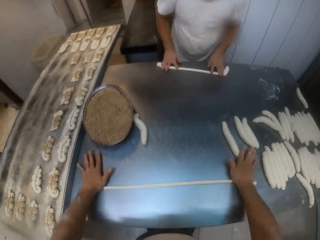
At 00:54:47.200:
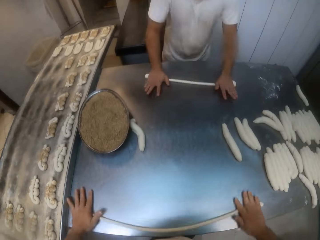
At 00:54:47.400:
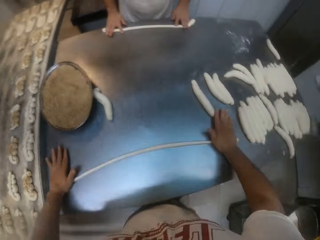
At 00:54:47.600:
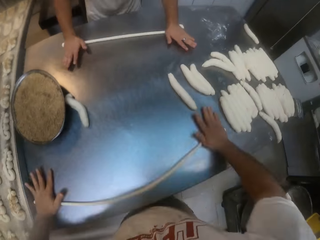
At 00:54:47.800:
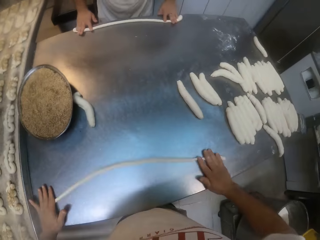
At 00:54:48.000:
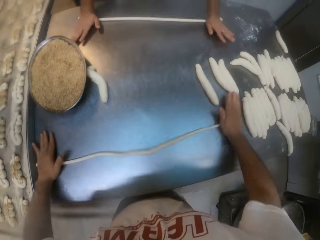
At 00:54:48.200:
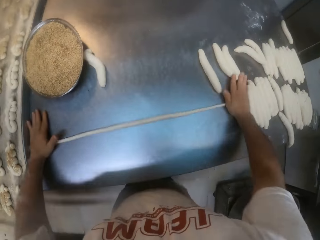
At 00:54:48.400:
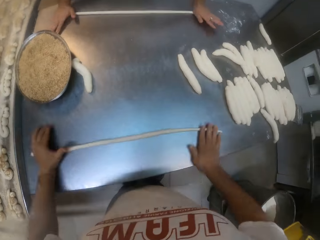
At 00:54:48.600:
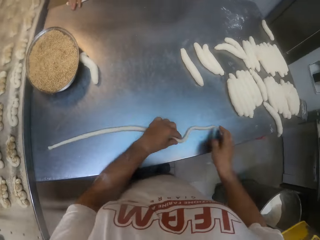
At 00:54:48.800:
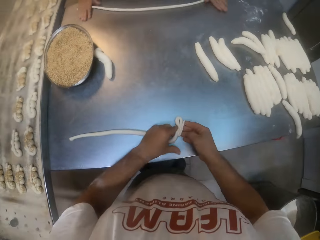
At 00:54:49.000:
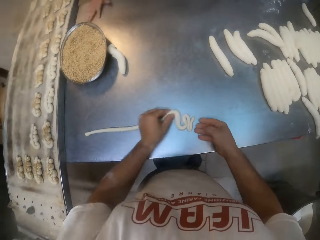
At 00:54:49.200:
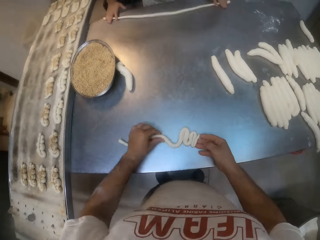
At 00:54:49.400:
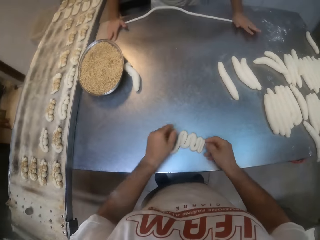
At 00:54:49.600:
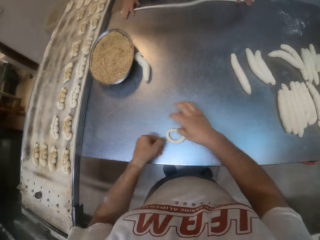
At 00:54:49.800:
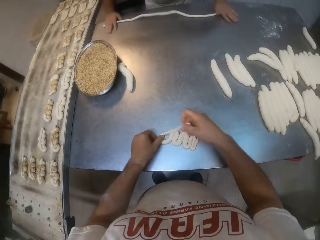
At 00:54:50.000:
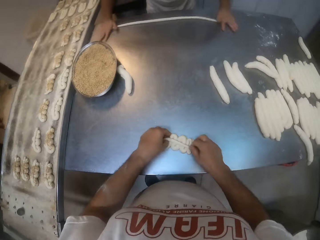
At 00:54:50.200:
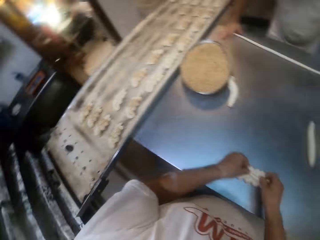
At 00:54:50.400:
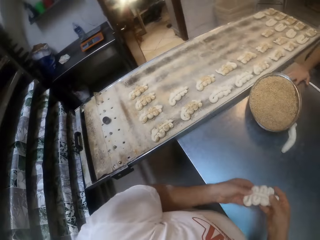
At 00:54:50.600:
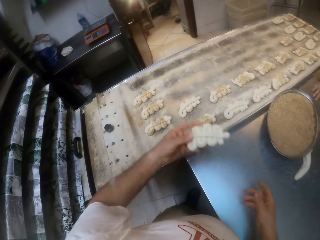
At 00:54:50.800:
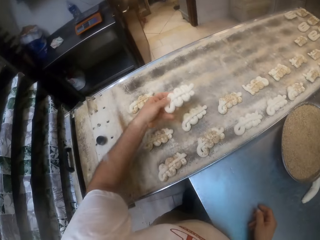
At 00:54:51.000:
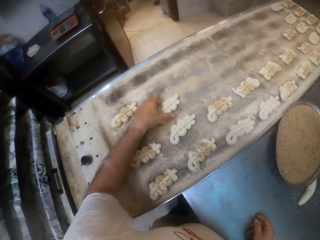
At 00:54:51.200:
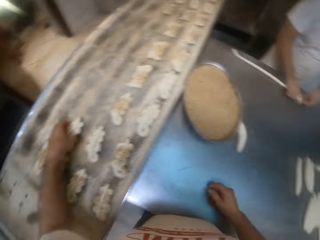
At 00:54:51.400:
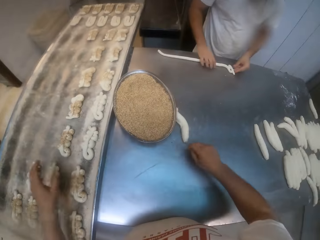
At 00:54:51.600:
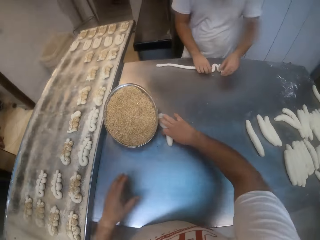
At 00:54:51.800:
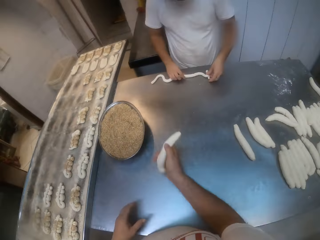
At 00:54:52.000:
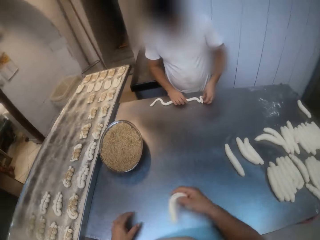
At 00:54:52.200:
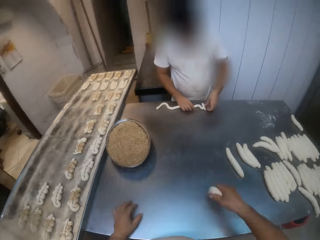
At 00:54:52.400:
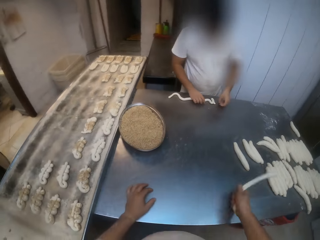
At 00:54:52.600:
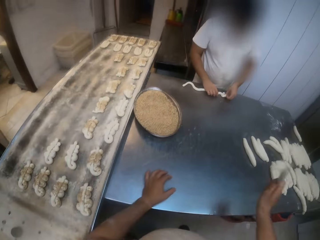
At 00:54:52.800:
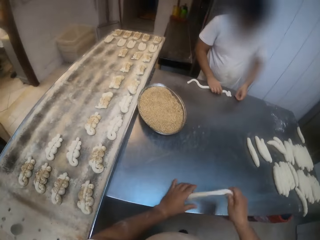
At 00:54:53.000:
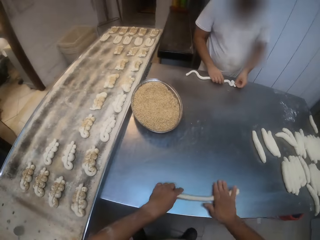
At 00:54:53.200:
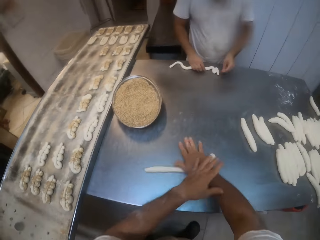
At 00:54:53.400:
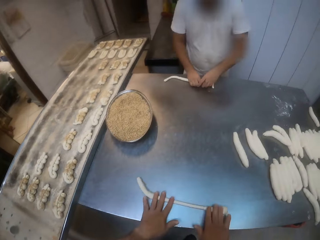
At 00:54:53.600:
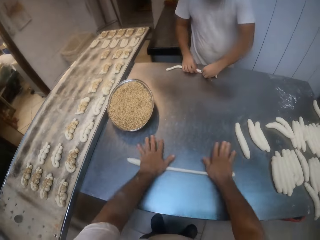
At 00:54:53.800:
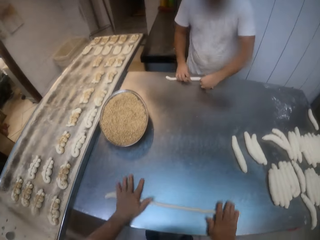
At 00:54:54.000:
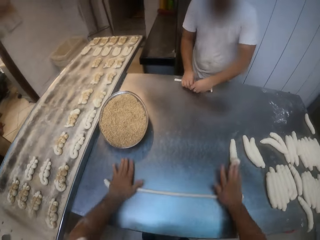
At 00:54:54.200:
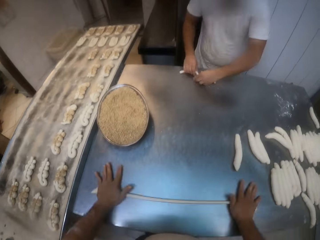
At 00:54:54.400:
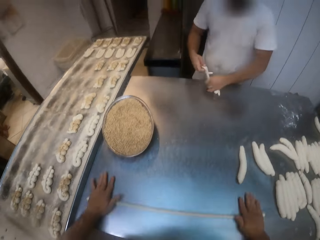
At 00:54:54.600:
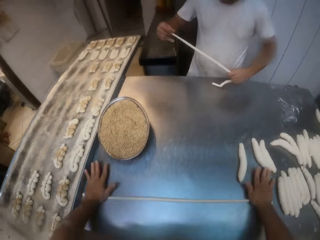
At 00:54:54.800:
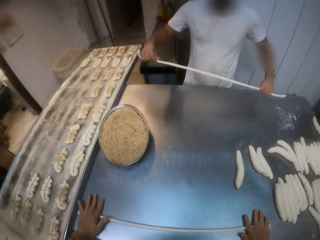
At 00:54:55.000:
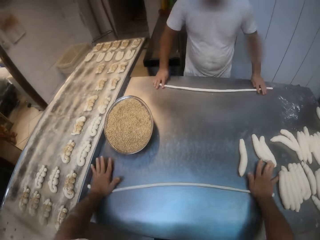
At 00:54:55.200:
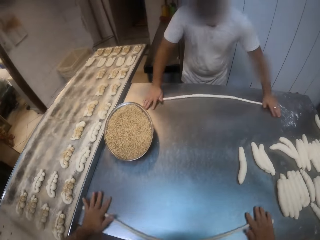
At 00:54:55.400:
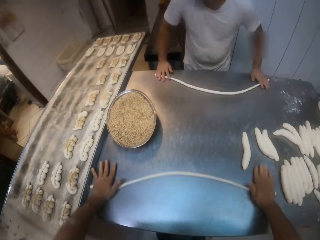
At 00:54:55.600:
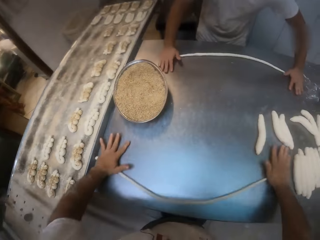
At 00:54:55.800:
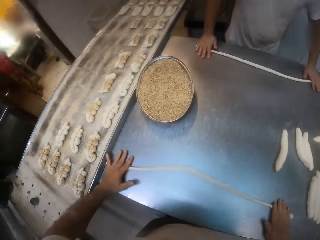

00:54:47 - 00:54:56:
The camera wearer folds the dough on the table with both hands. He shapes the dough. He drops the dough on the tray with his left hand. He picks up the dough and kneads the dough. He rolls the dough on the table with both hands.

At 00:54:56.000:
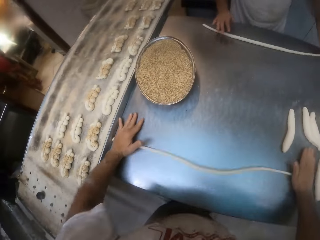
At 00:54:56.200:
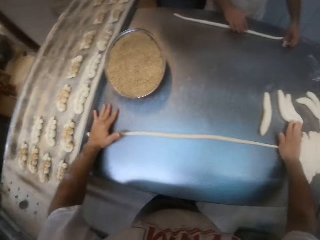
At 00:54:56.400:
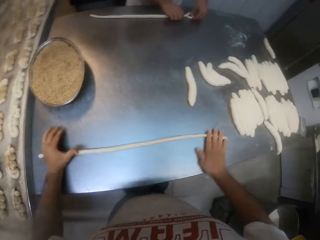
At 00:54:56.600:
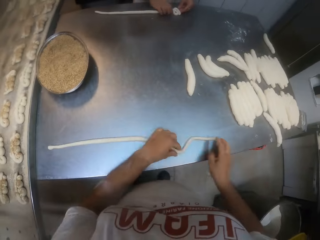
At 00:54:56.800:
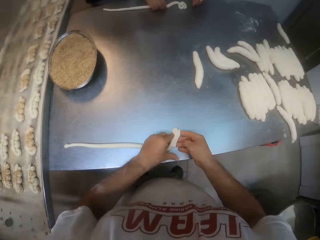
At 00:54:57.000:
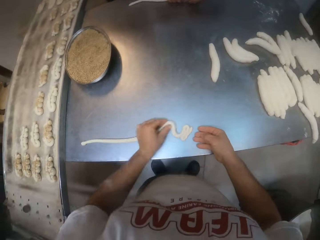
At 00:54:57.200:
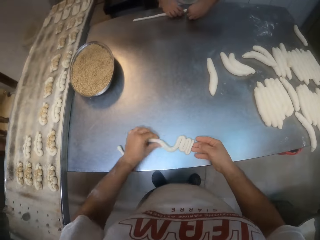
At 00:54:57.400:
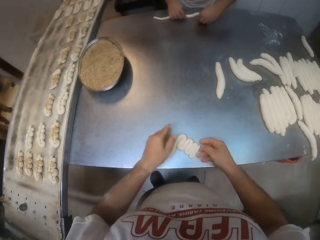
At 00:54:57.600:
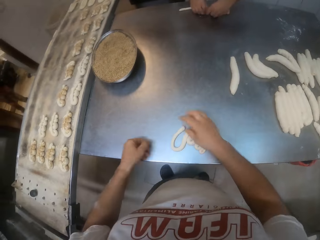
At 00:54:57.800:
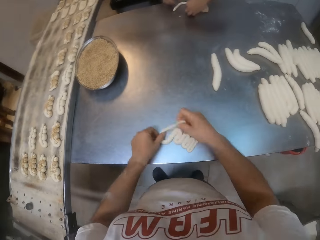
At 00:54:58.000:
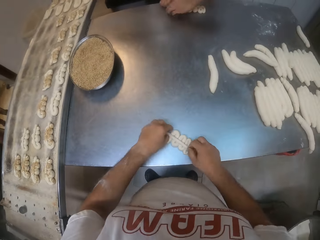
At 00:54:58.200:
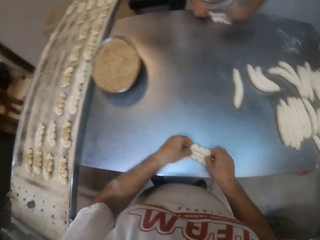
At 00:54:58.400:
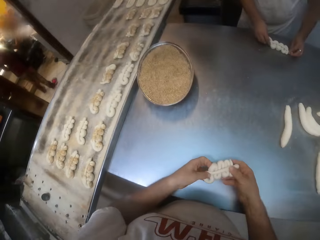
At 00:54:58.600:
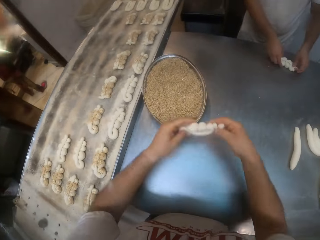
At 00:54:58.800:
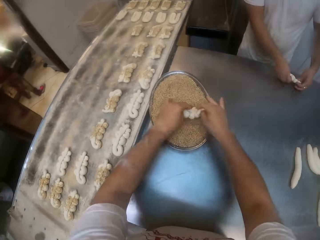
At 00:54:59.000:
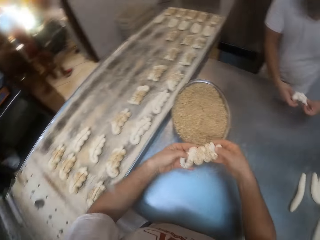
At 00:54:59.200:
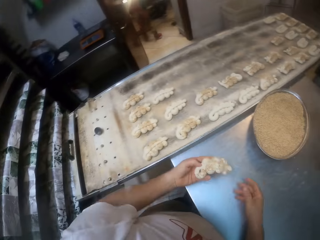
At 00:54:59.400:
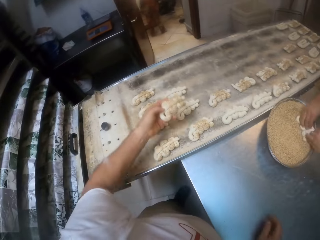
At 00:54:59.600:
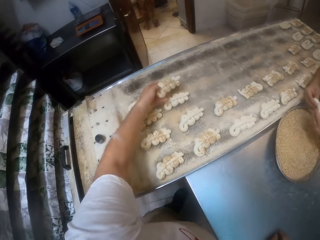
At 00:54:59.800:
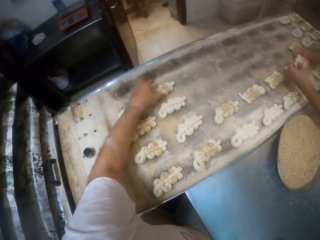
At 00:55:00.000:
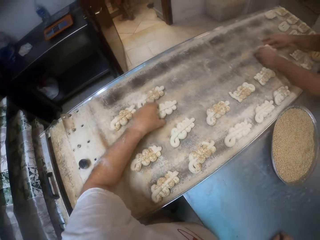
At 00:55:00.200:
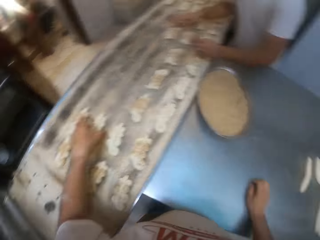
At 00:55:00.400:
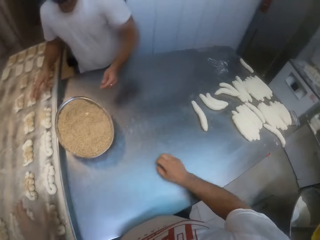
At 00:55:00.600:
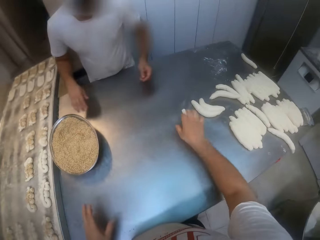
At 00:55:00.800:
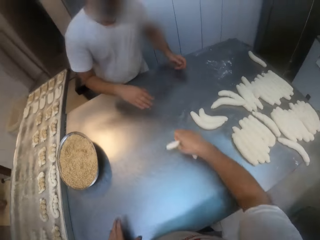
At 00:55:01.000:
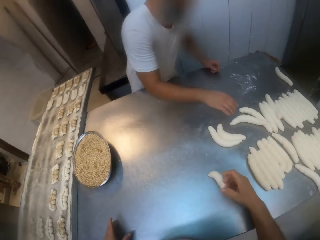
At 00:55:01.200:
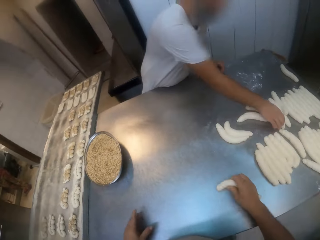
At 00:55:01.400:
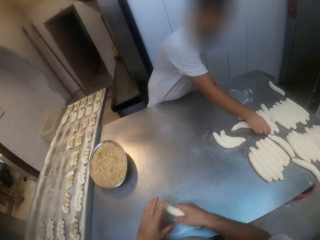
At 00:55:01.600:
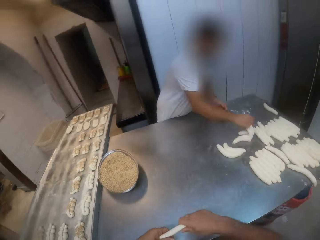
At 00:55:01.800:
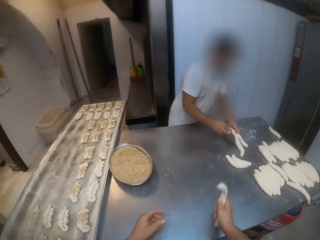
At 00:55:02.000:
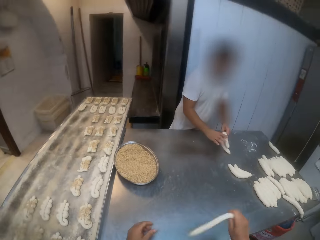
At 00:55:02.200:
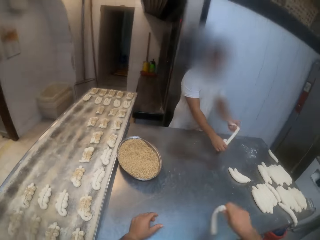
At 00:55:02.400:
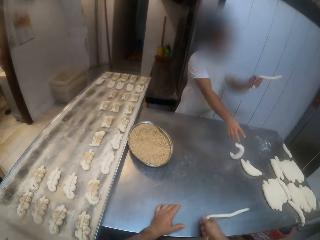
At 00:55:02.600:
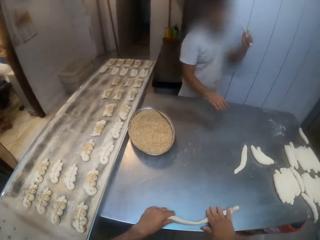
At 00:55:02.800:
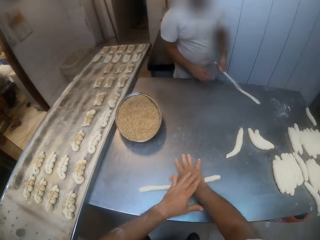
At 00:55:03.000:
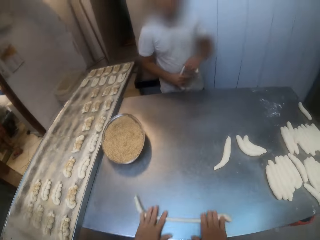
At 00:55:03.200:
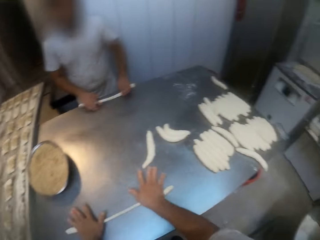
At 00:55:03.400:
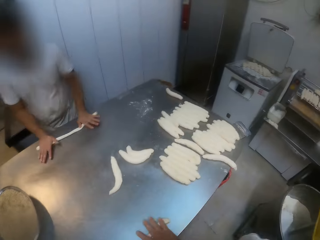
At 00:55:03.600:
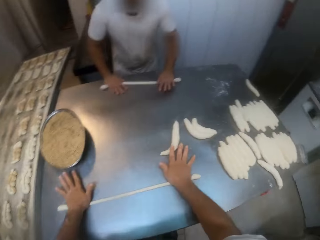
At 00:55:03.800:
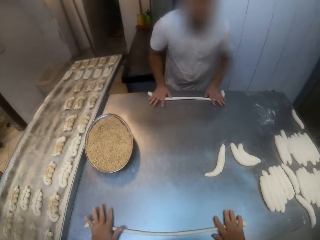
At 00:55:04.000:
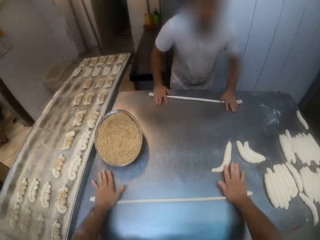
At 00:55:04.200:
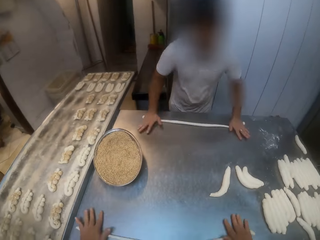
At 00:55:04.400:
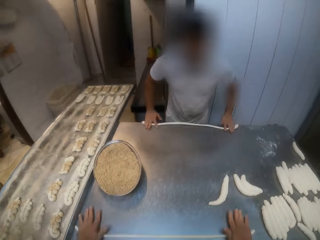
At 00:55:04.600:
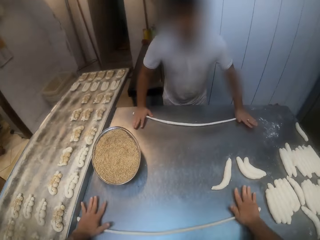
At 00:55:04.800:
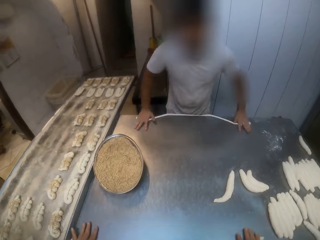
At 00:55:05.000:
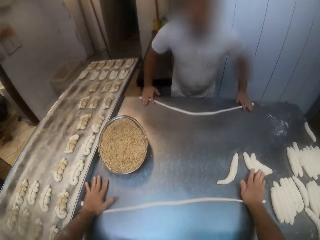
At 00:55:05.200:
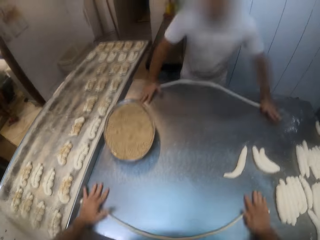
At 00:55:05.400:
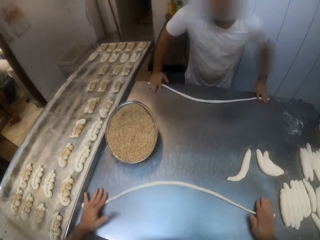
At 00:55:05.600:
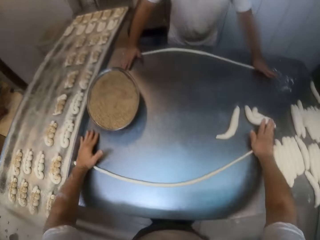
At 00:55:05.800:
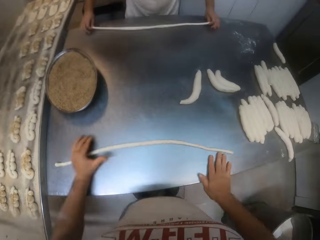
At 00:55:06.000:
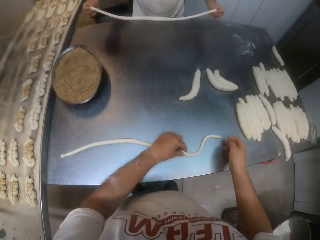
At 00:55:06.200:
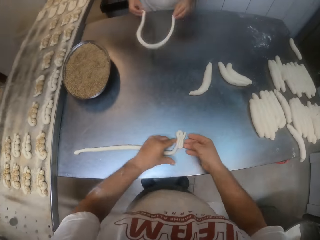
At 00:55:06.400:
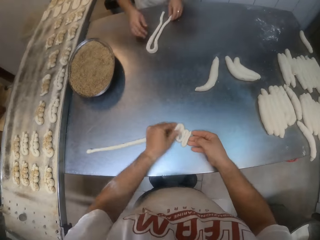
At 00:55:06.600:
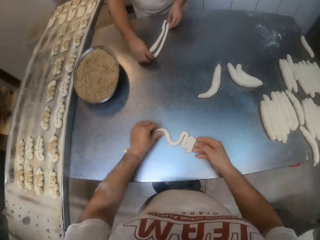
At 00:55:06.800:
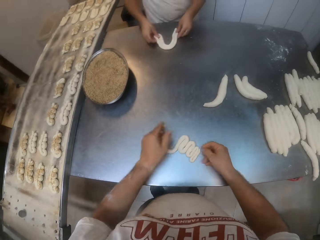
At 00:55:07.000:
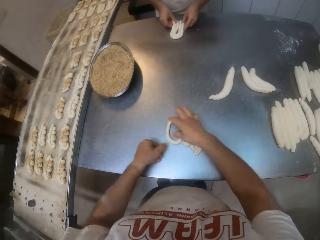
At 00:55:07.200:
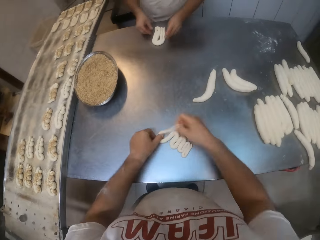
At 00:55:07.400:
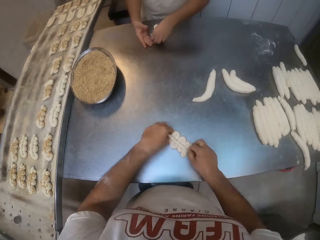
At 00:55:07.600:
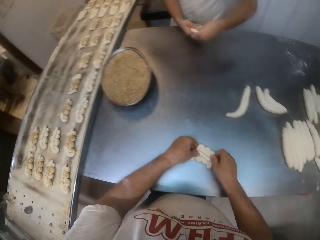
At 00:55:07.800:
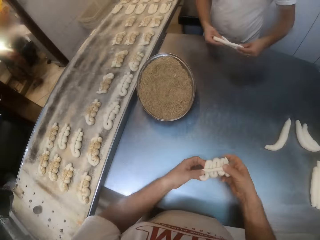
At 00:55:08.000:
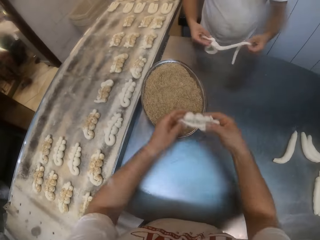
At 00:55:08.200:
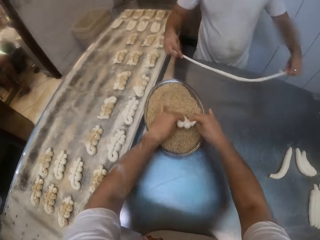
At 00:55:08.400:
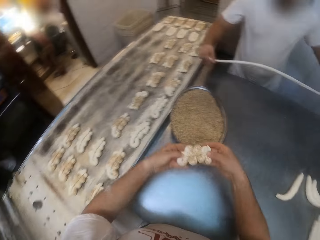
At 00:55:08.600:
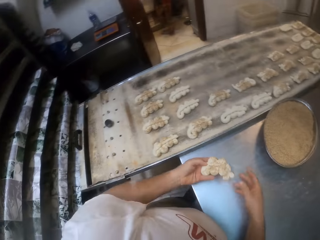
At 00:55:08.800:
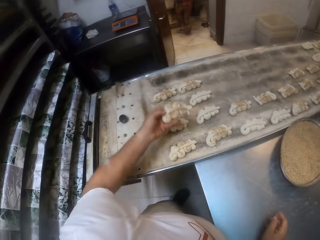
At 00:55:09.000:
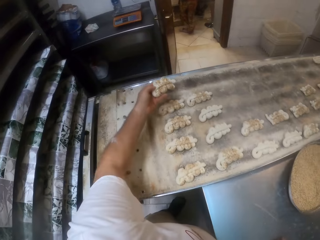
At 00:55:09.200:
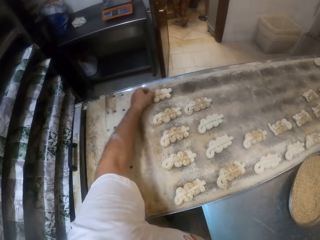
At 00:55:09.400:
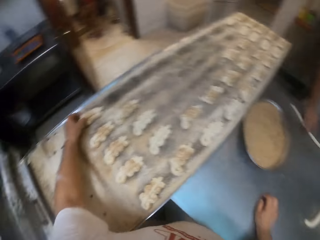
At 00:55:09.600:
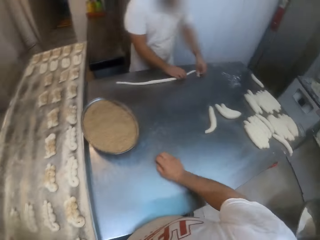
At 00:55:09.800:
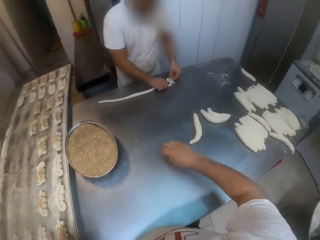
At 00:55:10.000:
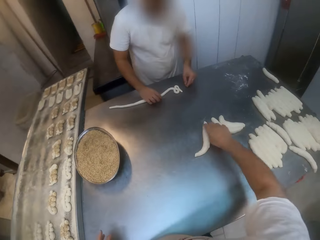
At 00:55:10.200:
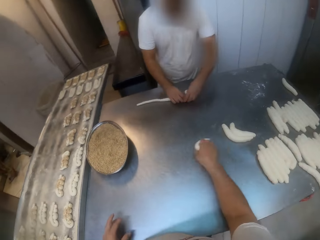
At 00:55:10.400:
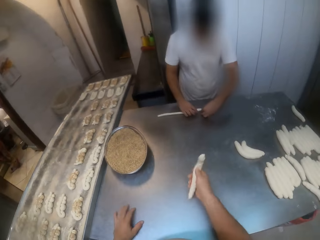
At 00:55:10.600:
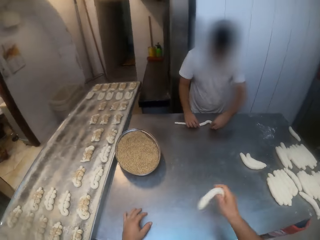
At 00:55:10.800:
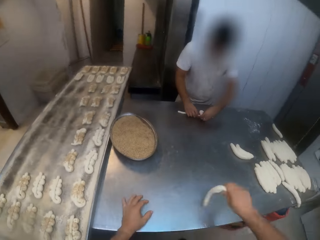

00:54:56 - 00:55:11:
A man folds the dough on the table with both hands. The camera wearer folds the dough on the table with both hands. He shapes the dough. He dips the dough in the plate of sugar on the table with both hands. The man dips the dough in the plate of sugar on the table with both hands. The camera wearer drops the dough on the tray with his left hand. He picks up the dough and kneads the dough. He rolls the dough on the table with both hands. The man rolls the dough on the table with both hands. The camera wearer folds the dough on the table with both hands. He shapes the dough. He dips the dough in the plate of sugar on the table with both hands. He drops the dough on the tray with his left hand. He picks up the dough. The man folds the dough on the table with both hands.
